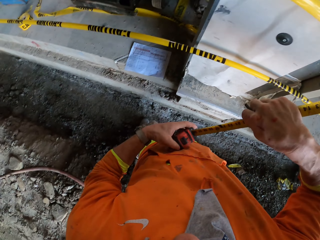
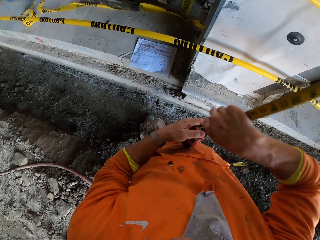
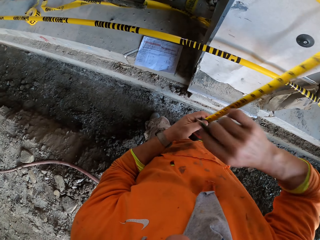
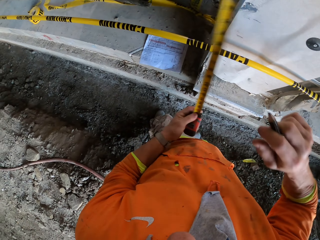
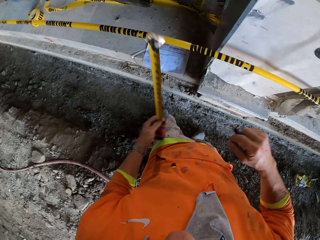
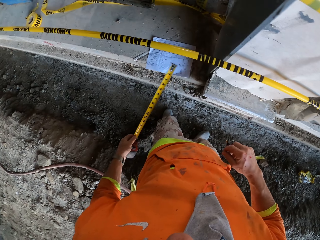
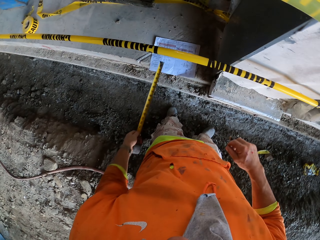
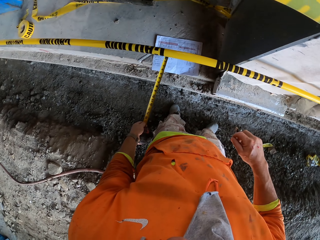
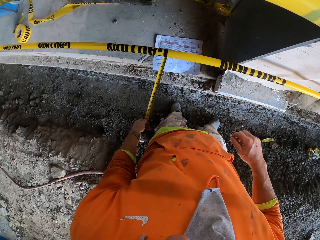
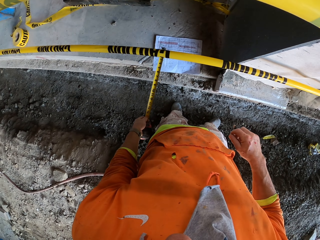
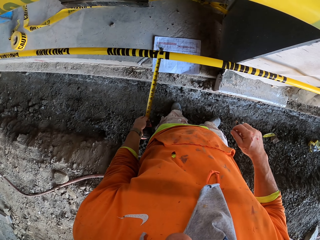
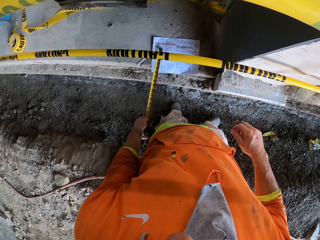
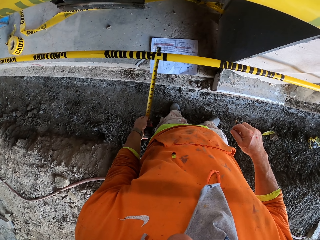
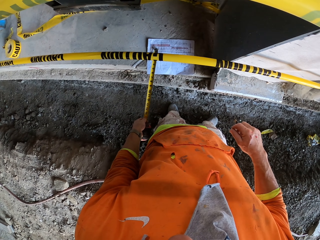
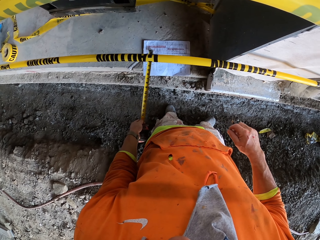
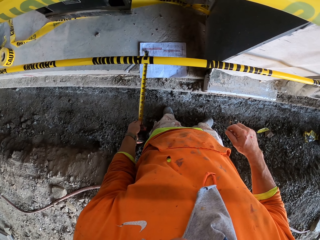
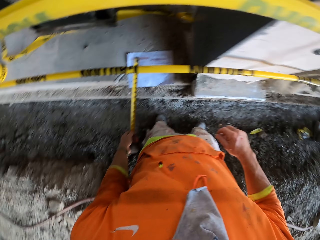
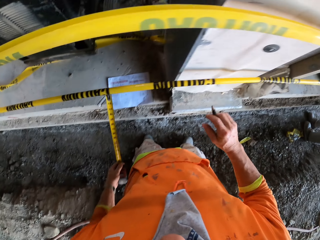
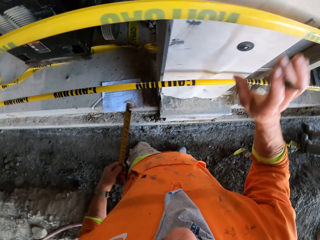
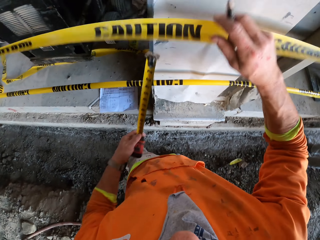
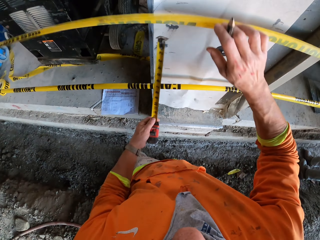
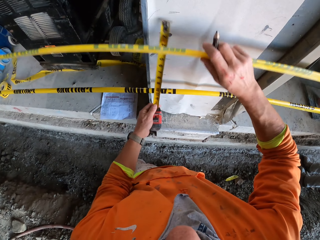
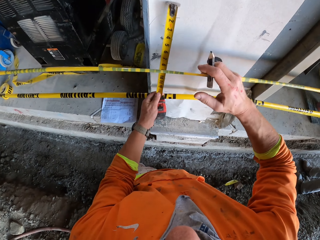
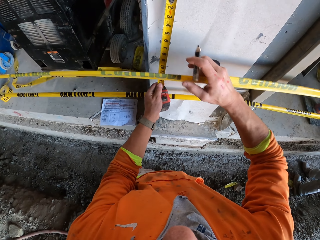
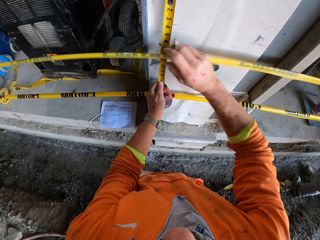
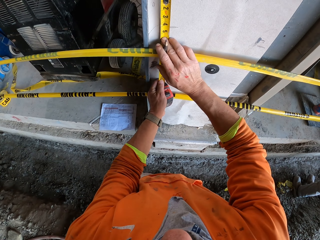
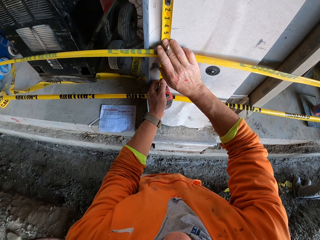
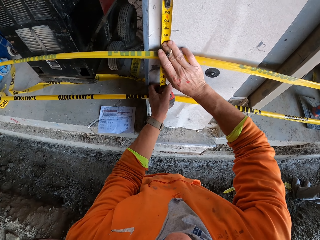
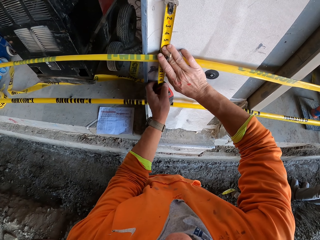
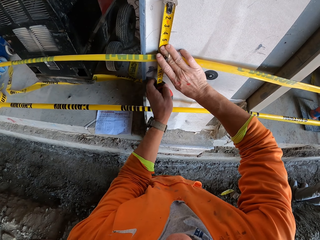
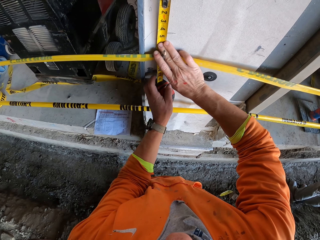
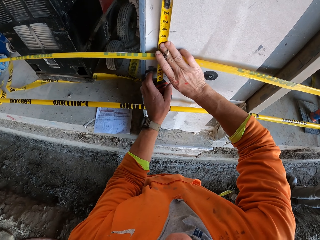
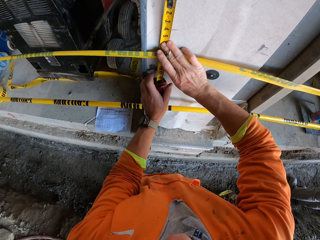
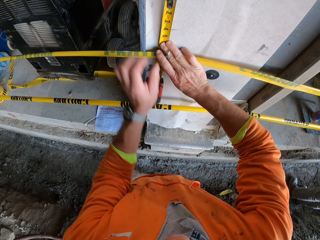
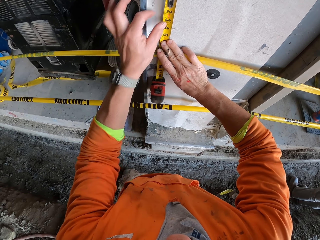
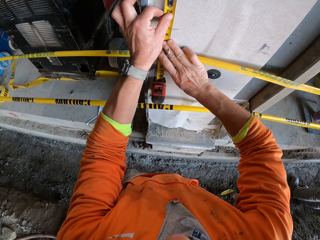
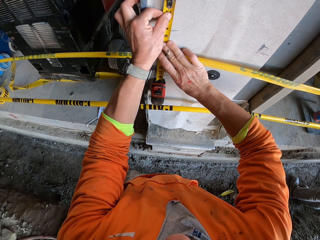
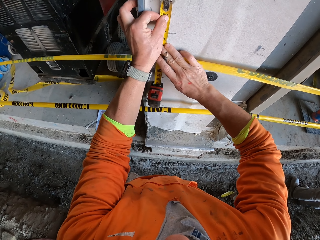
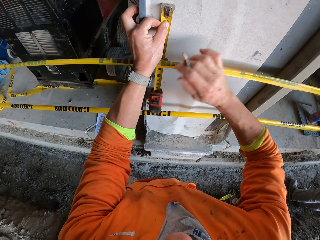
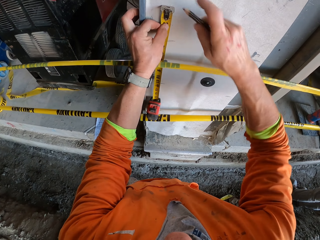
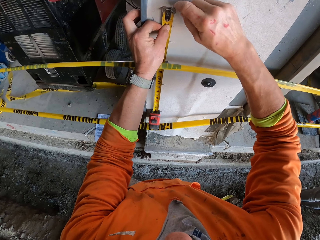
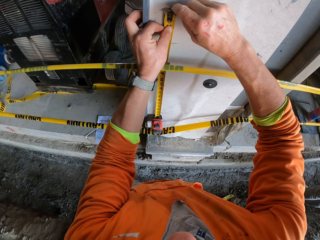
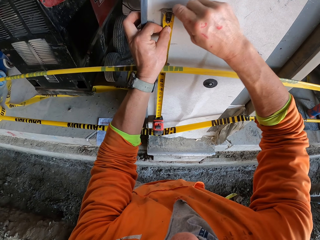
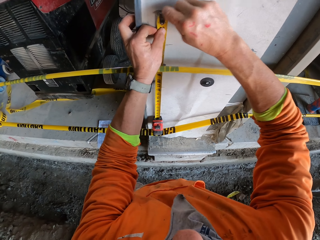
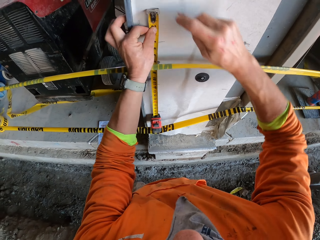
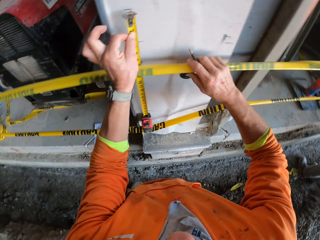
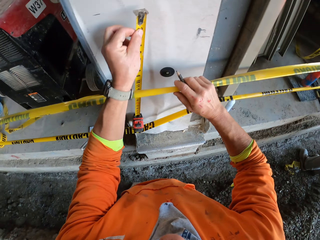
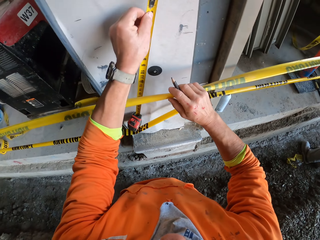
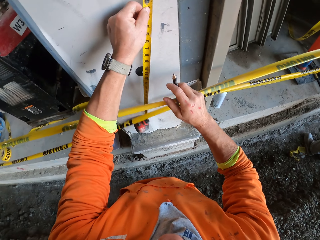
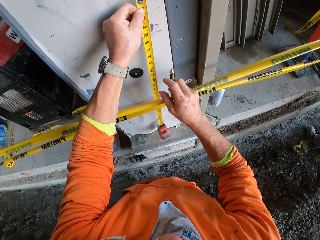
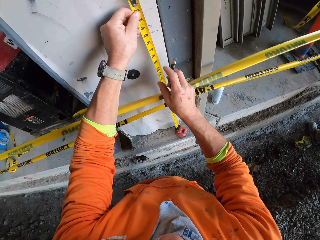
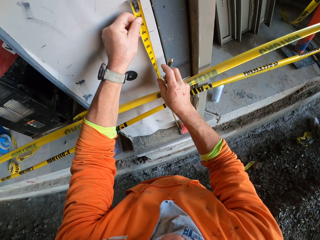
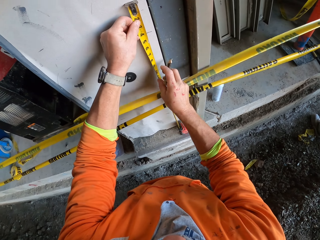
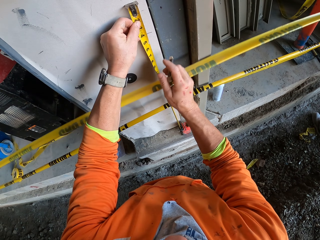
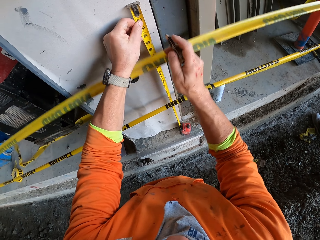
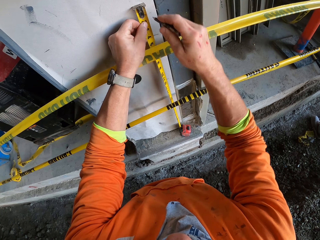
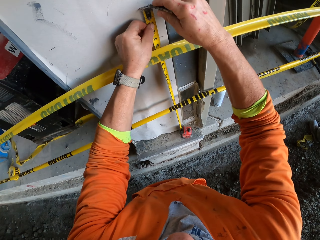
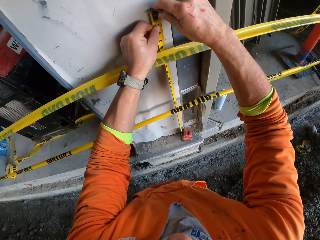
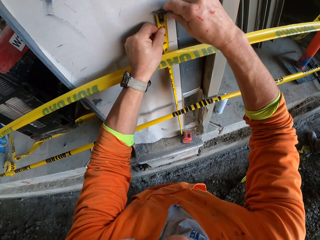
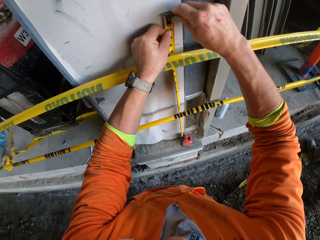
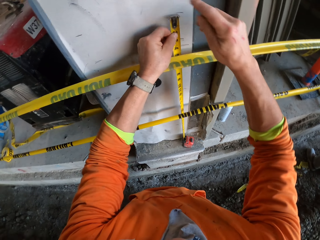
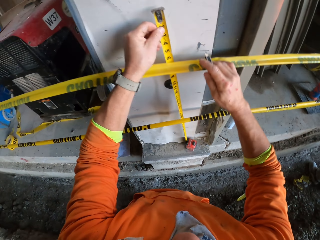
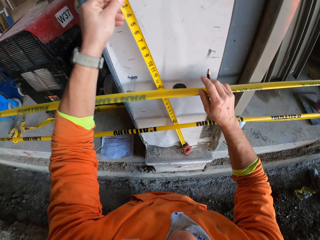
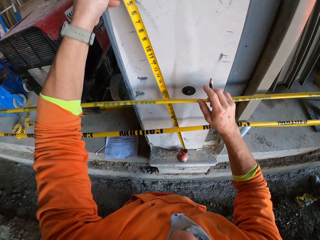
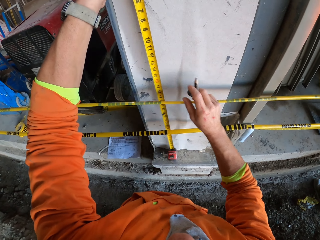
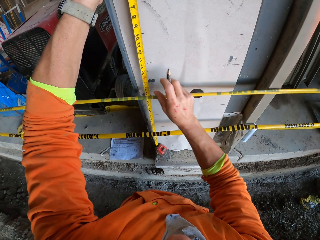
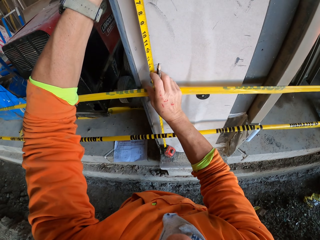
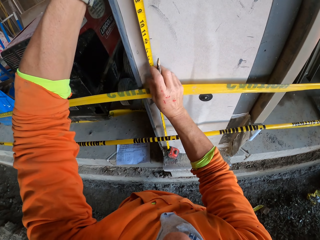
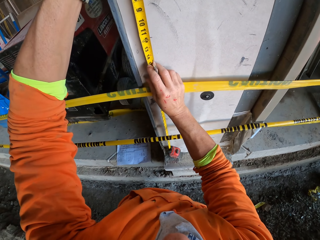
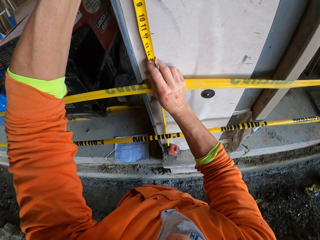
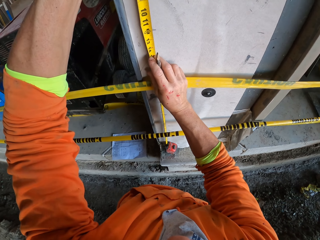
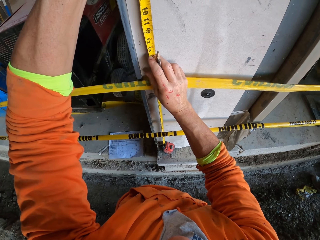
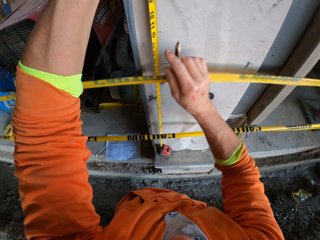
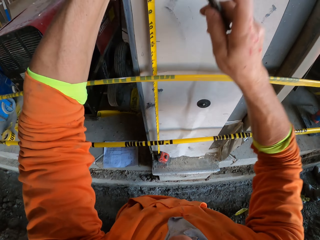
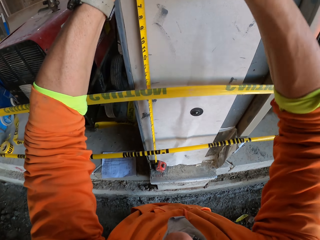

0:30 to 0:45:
The camera wearer folds the measuring tape. They point at a paper with the measuring tape. They read the paper. They move a construction barrier. They place the measuring tape on the wall. They hold the measuring tape on the wall. They mark the wall with a pencil. They move the measuring tape. They mark the wall. They move the measuring tape.

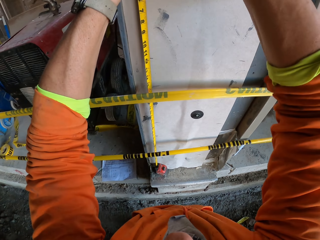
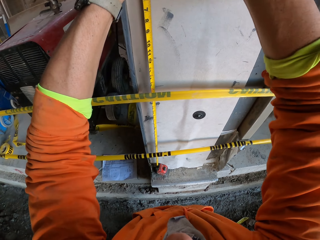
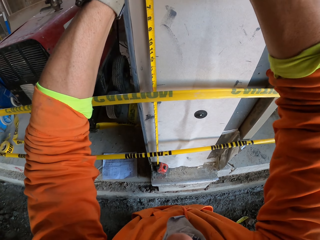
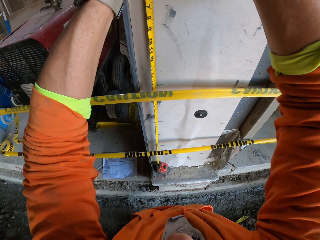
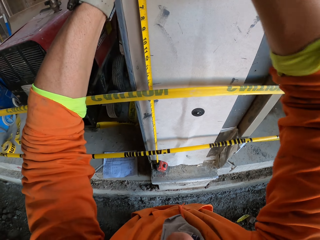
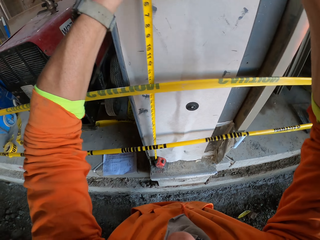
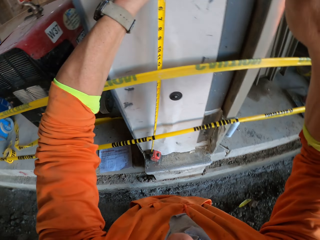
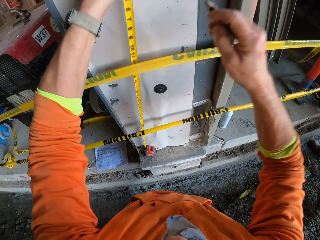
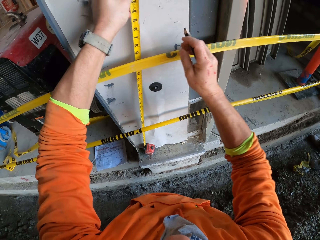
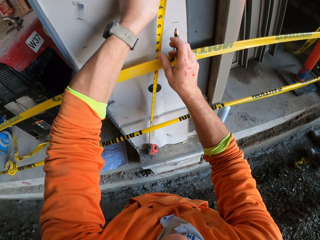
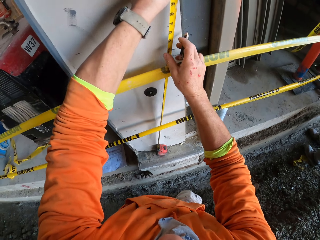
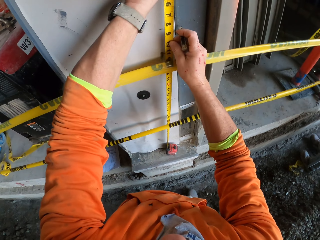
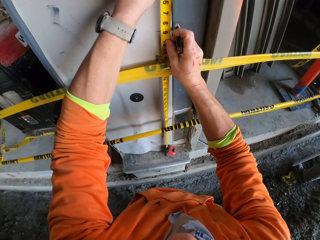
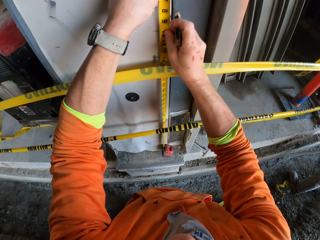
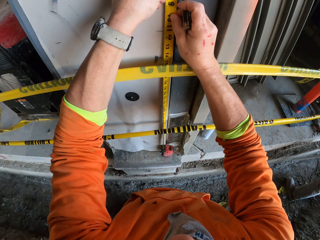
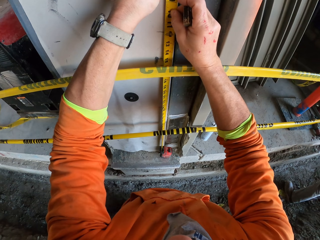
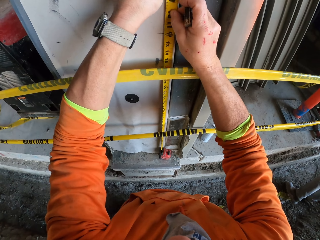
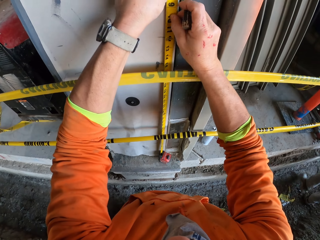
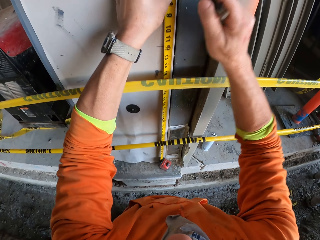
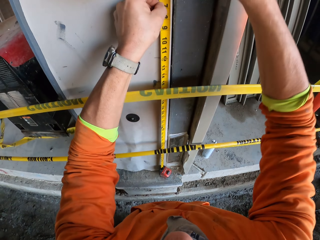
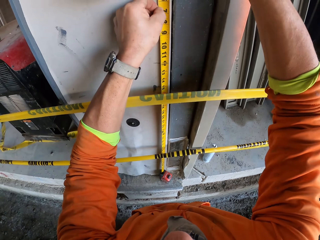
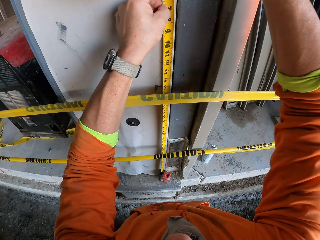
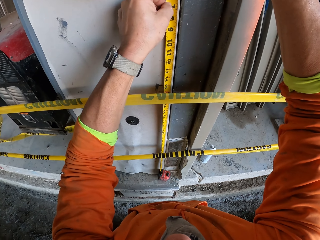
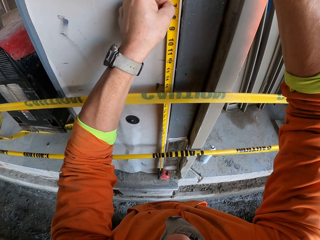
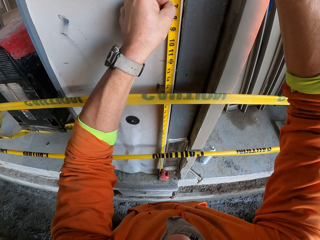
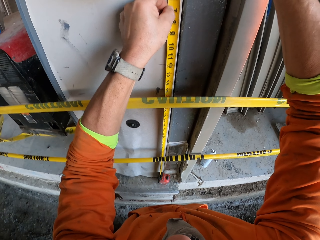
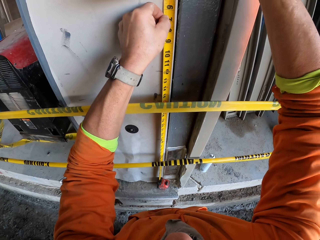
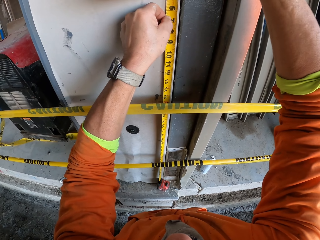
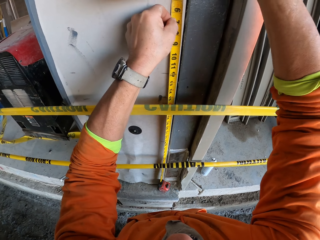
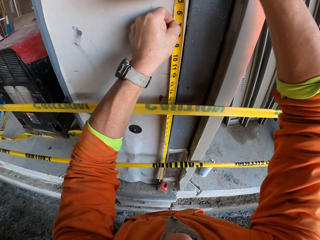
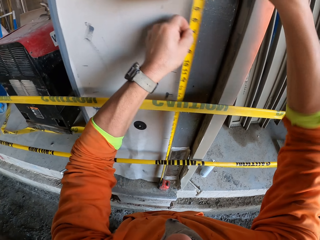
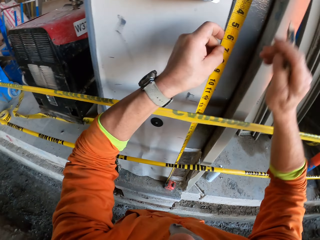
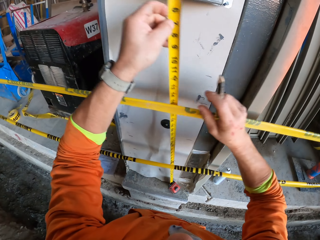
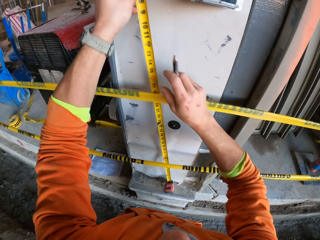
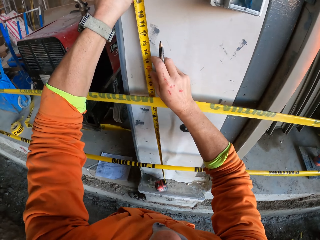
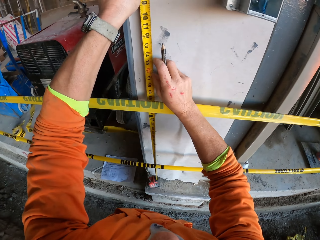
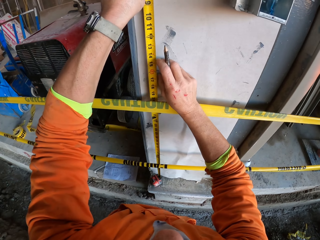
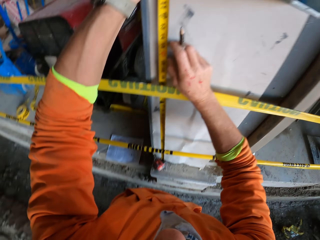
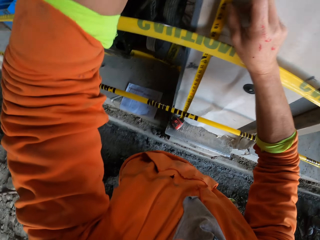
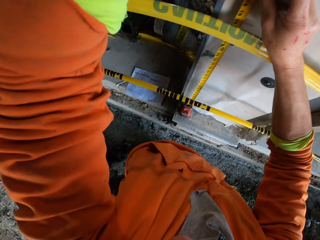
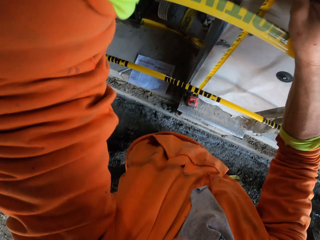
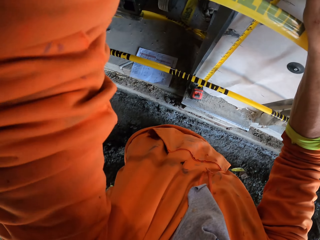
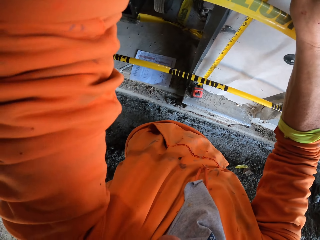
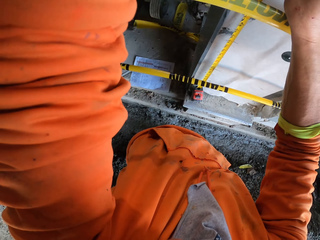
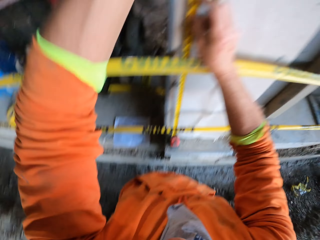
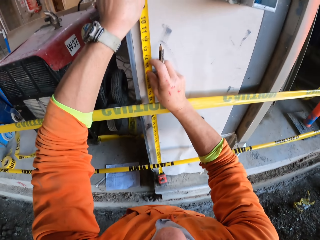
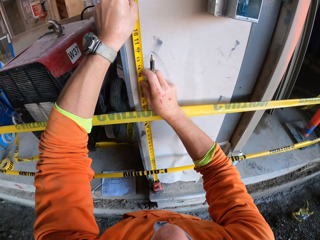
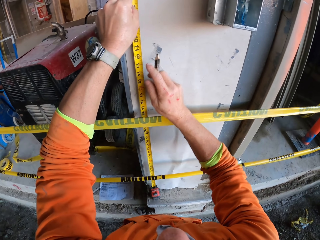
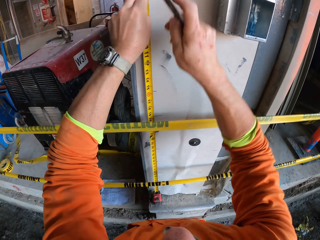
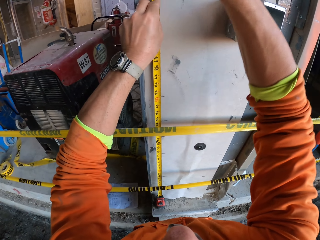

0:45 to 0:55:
The camera wearer marks the wall. They move the measuring tape. They adjust the measuring tape on the wall. They mark the wall. They move the measuring tape. They look at the paper on the ground. They look at the wall.
